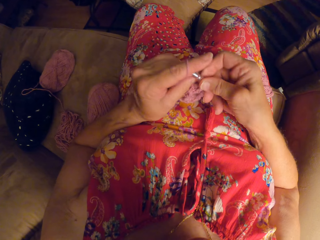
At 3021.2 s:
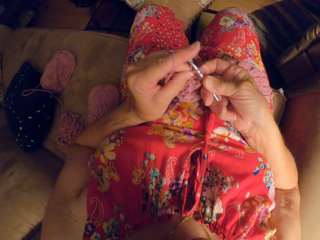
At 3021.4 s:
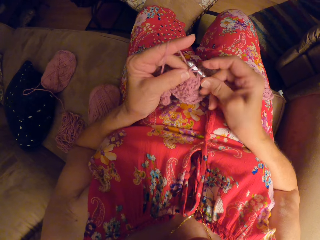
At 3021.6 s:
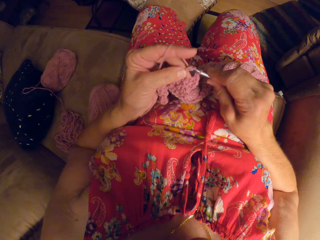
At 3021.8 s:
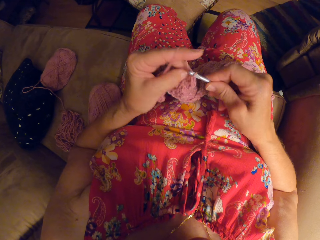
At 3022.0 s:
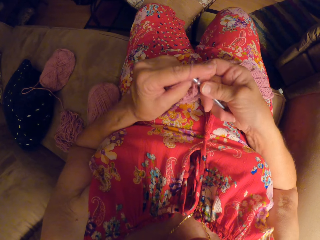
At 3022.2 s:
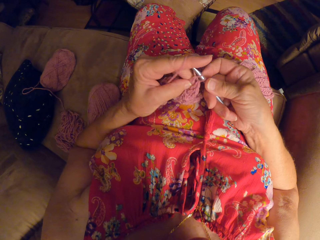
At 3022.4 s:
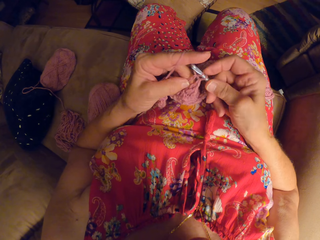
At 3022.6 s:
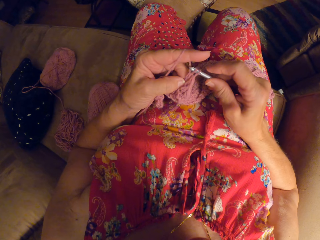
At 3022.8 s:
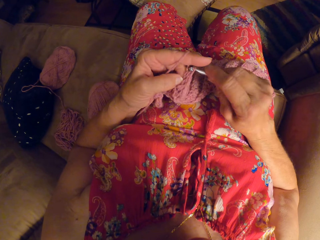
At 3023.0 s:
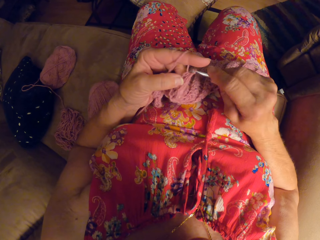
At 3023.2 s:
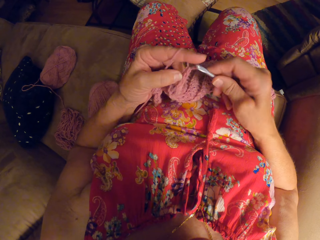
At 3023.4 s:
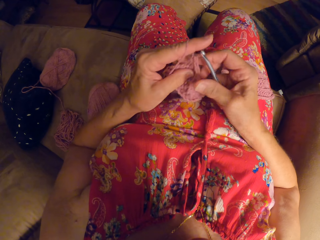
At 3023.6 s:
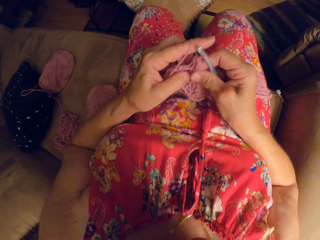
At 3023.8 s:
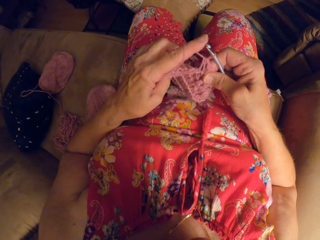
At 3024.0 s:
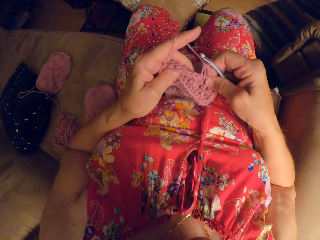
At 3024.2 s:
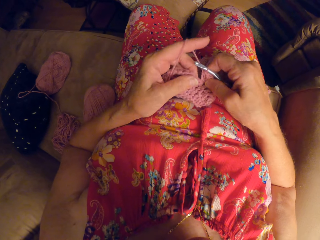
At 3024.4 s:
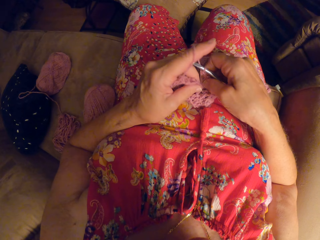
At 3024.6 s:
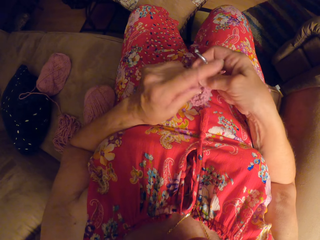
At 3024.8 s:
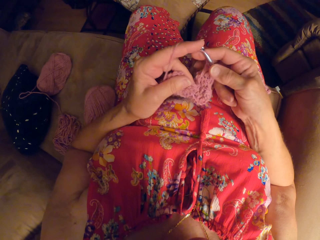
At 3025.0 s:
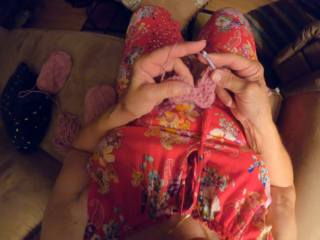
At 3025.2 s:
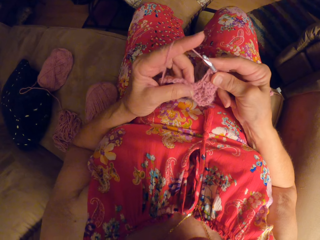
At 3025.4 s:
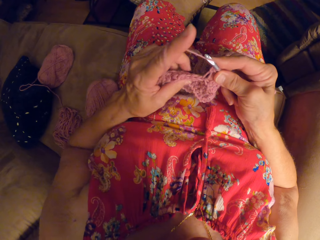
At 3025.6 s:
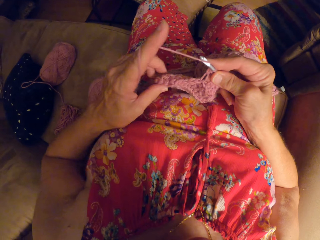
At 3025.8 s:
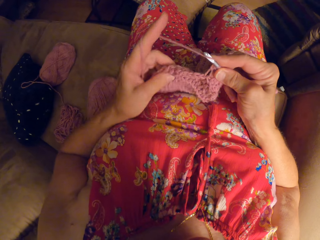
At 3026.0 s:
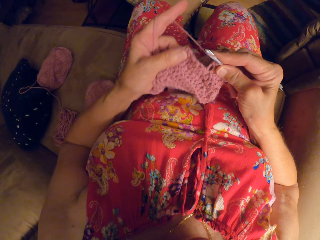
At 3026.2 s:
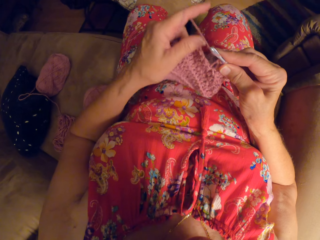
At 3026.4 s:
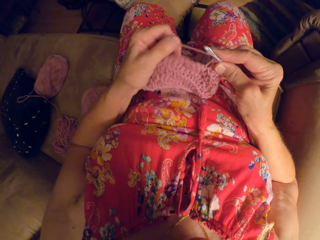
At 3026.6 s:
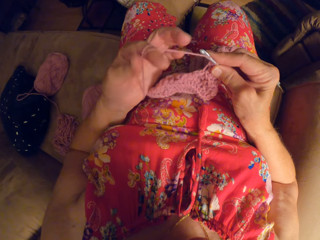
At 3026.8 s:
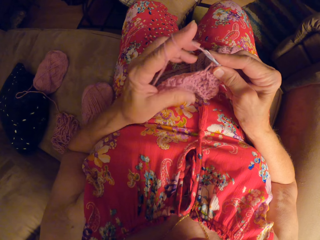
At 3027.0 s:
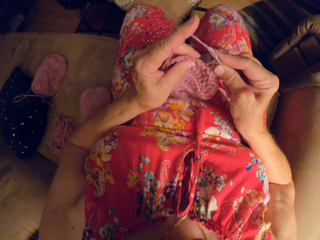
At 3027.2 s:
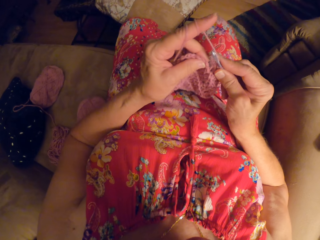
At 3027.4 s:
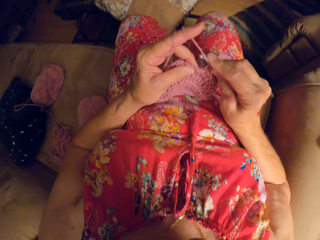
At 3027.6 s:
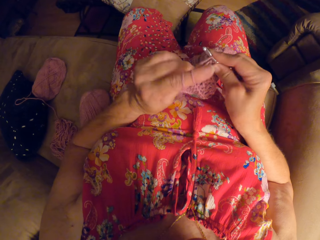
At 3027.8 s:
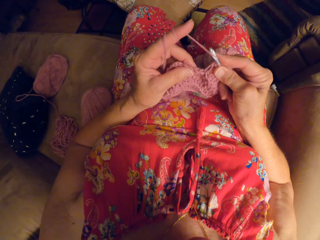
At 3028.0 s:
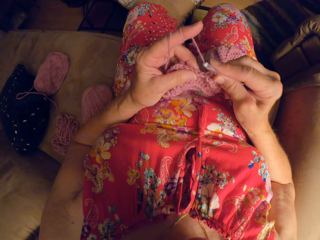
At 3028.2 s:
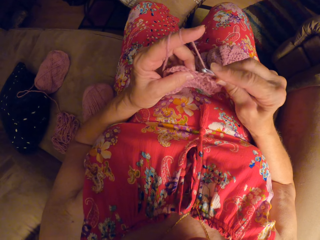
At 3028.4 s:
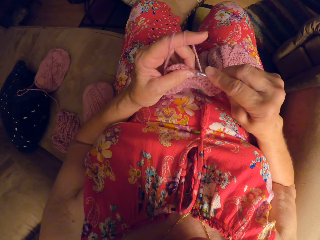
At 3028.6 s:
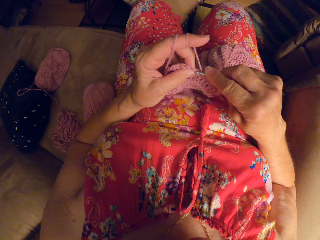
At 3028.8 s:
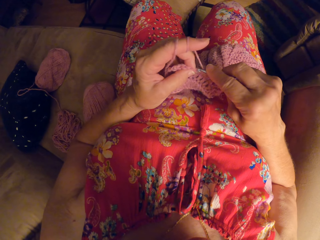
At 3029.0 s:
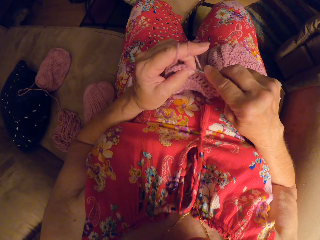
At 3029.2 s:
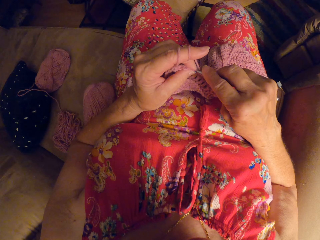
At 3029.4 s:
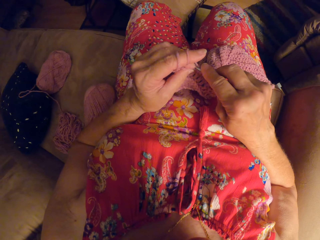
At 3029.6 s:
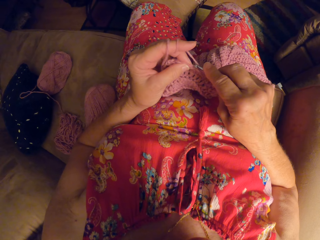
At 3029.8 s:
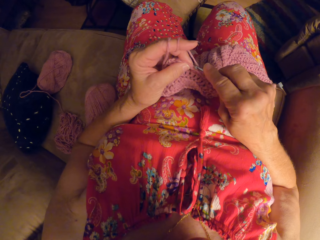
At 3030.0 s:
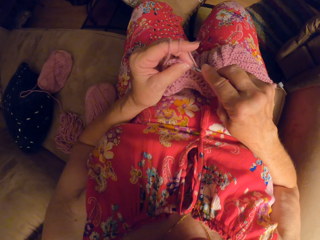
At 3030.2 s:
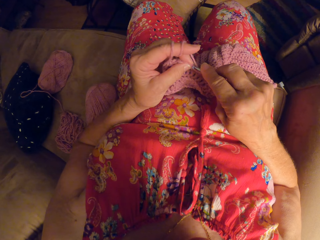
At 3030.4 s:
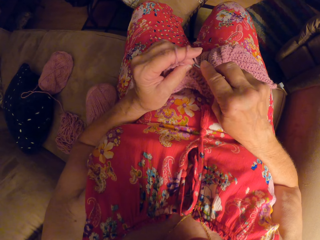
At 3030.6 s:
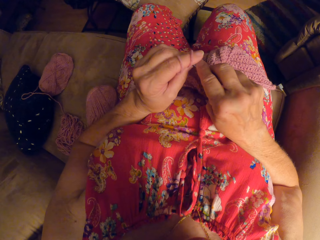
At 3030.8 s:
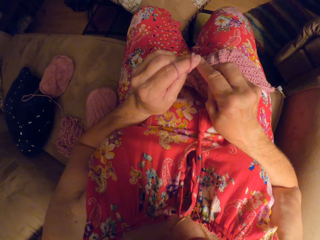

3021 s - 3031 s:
The camera wearer straightens the fabric a bit. They weave the fabric. They straighten the fabric a bit. They twist the thread on her finger. They weave the fabric.

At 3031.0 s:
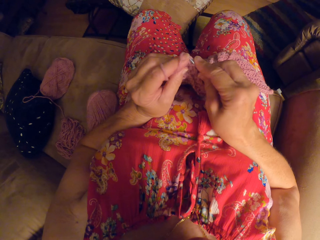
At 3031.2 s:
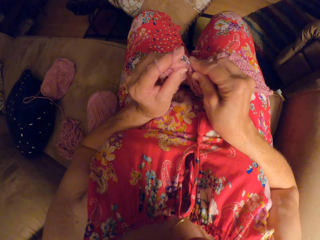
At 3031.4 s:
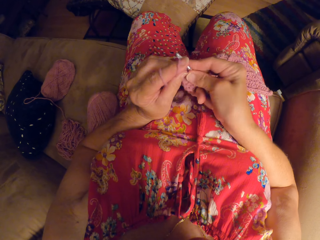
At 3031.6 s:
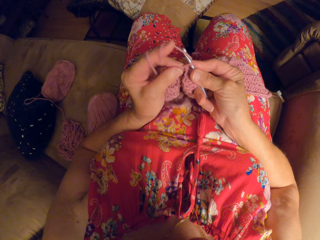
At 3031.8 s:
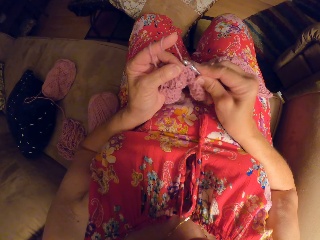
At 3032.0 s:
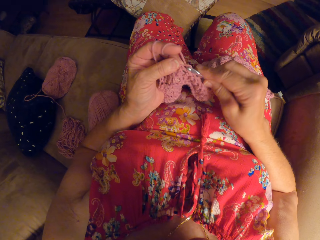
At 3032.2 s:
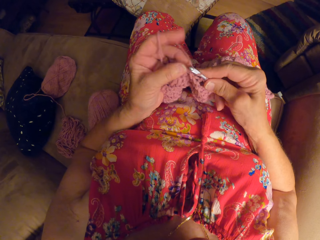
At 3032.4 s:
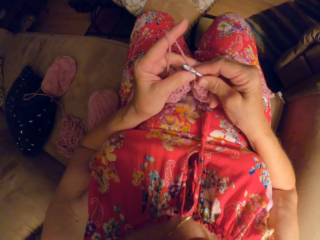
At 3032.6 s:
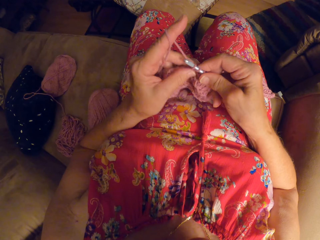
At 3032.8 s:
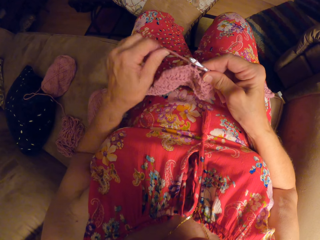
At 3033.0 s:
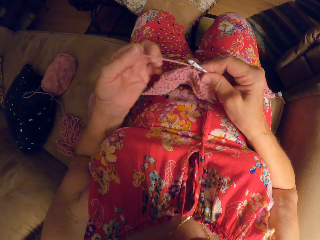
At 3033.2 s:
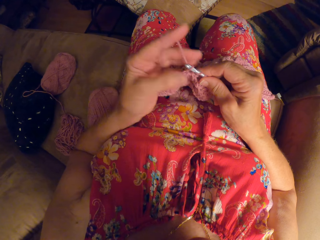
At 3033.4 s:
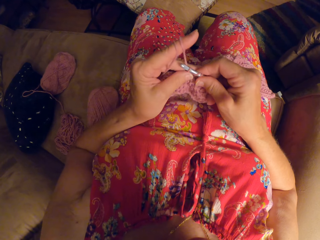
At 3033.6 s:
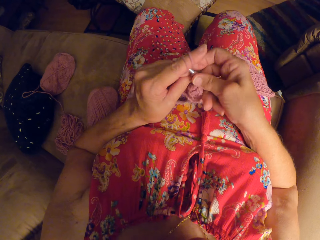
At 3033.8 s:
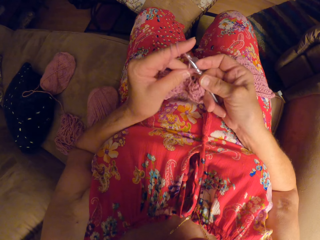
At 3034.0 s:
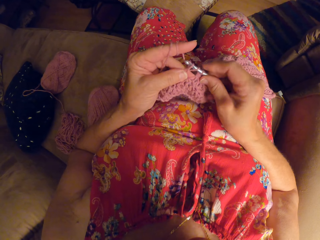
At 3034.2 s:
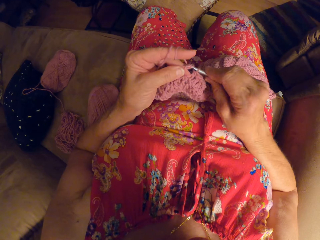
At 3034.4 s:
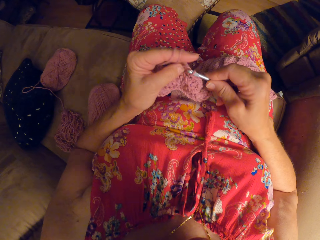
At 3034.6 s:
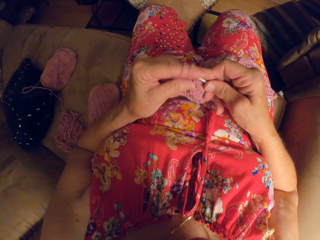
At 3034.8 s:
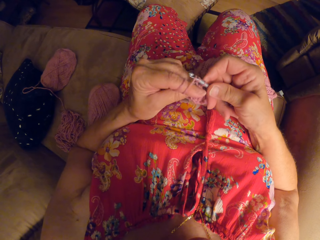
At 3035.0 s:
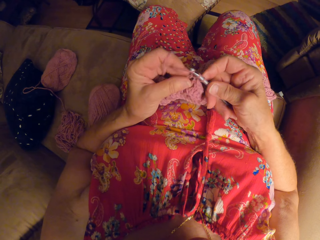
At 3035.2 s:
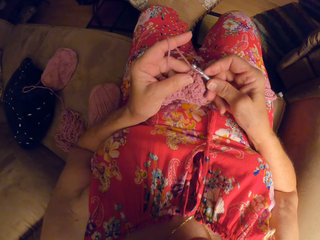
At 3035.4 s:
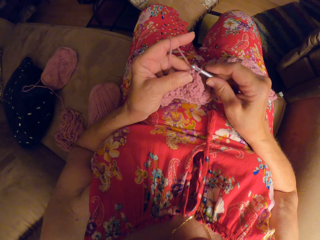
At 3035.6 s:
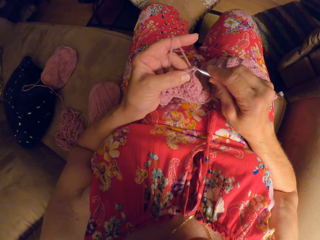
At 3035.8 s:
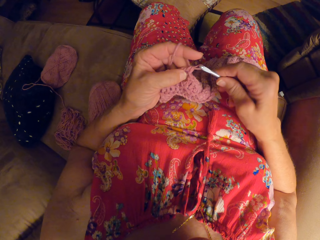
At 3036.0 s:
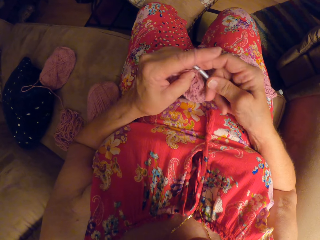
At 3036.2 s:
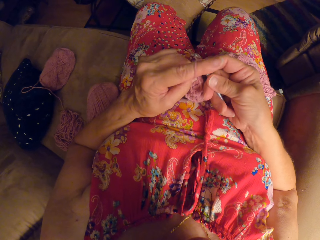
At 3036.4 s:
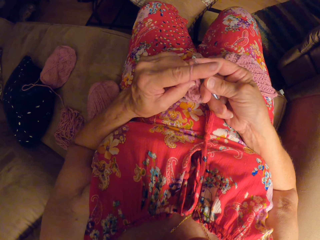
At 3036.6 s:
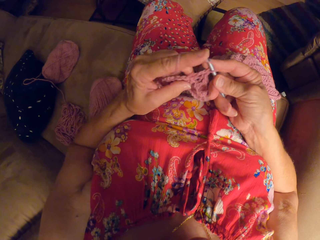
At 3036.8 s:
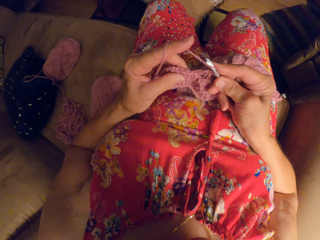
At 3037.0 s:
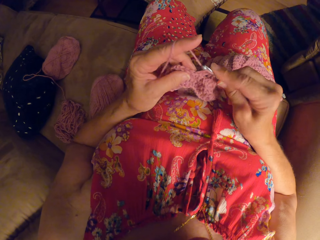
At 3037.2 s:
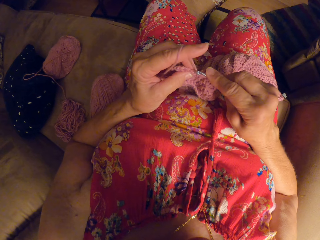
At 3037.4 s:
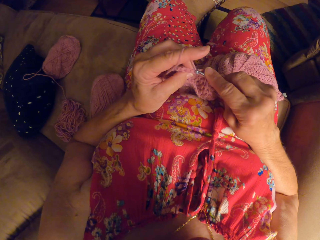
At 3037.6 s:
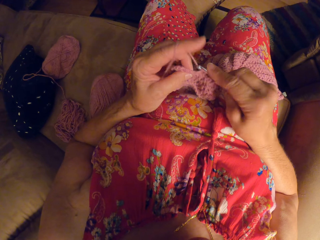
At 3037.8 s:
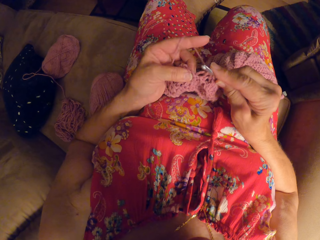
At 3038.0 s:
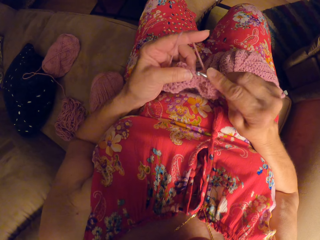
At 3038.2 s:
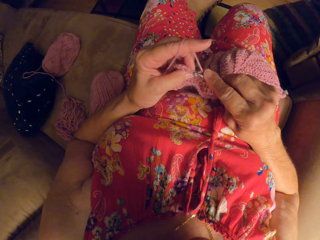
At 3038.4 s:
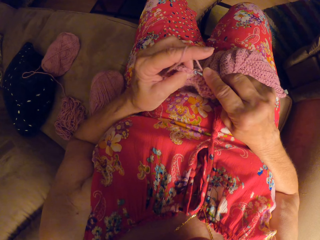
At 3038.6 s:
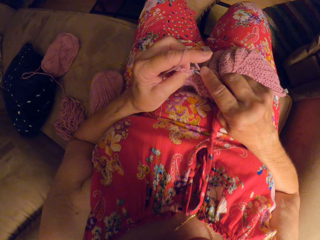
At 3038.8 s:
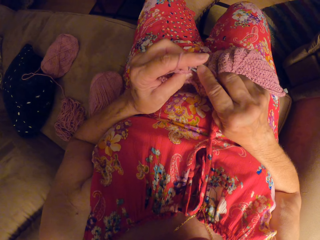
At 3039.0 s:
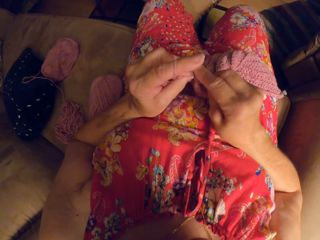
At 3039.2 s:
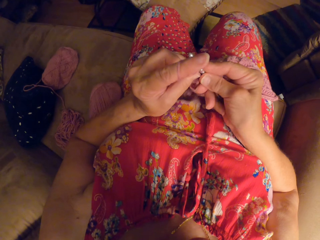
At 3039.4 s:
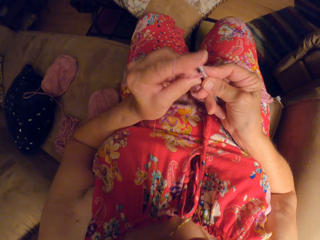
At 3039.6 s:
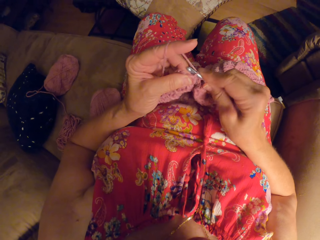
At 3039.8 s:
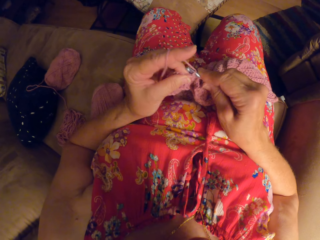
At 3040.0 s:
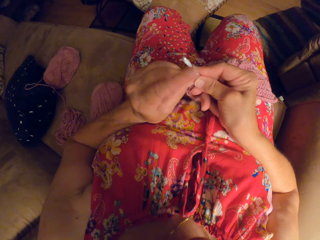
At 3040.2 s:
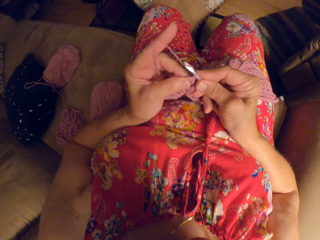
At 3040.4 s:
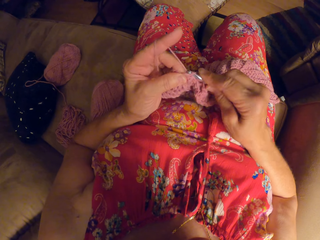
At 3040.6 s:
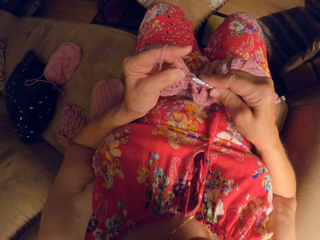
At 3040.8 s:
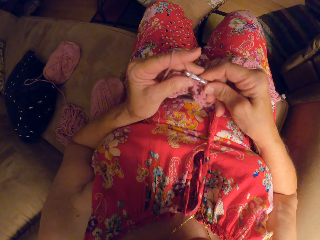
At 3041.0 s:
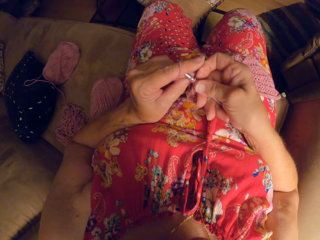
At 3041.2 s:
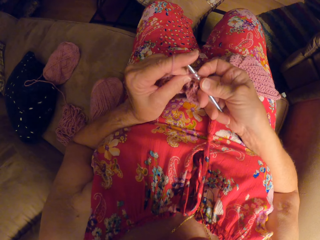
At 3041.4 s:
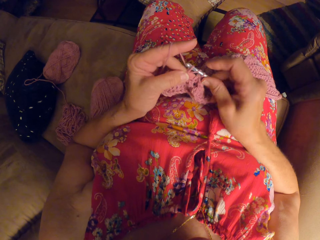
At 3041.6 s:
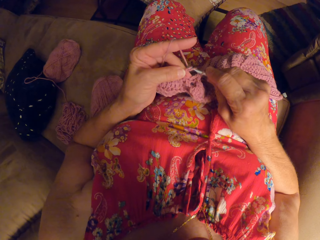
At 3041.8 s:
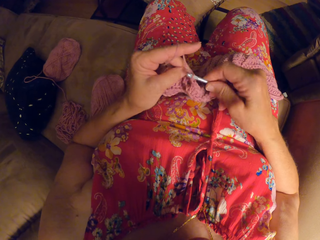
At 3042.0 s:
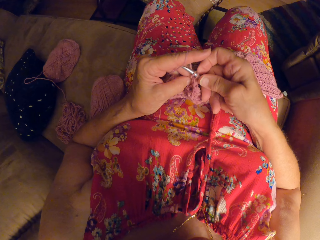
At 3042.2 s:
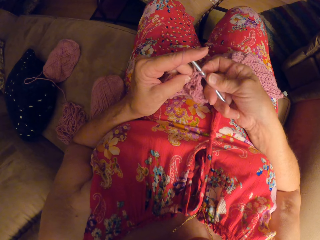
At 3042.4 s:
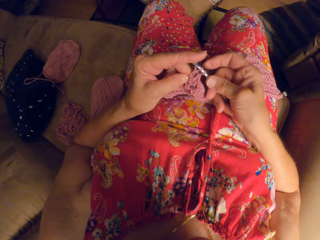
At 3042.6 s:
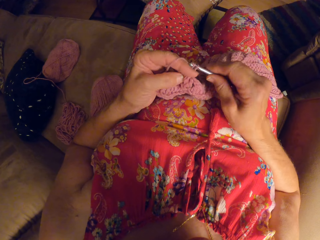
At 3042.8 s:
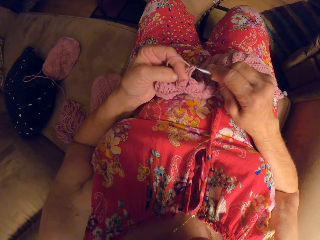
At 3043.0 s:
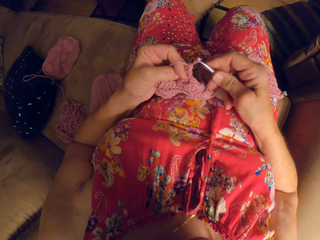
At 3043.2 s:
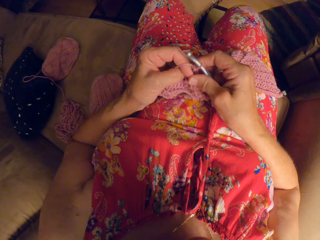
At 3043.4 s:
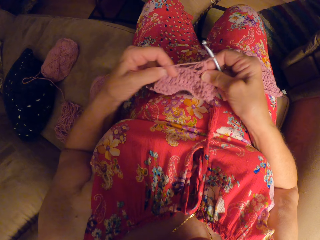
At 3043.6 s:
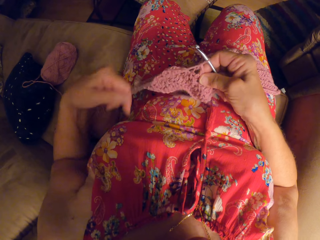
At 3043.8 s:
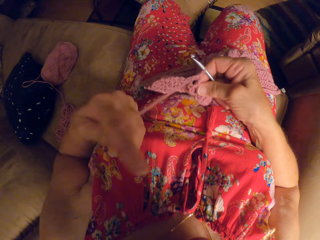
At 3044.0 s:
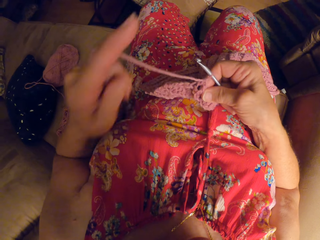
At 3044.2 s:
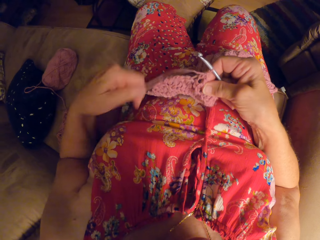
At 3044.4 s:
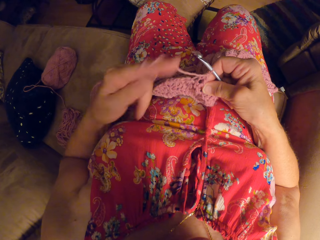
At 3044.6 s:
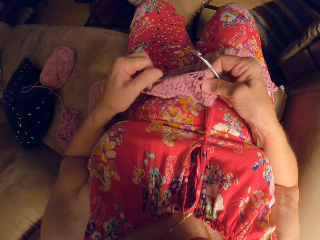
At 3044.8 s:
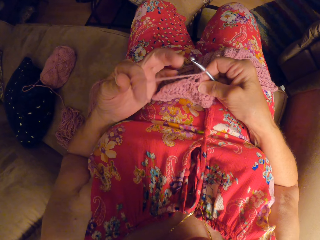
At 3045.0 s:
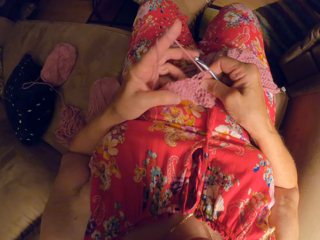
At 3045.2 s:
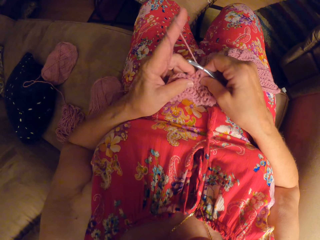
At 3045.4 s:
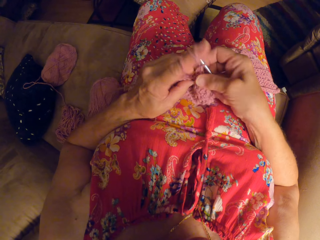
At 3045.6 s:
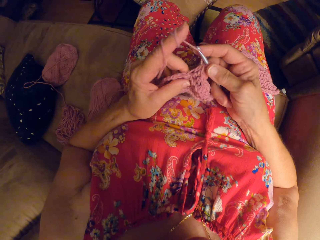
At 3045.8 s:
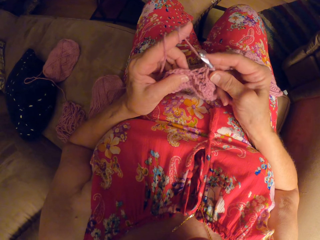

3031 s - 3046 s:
The camera wearer twists the thread on her finger. She weaves the fabric. She stretches the thread. She twists the thread on her finger.
